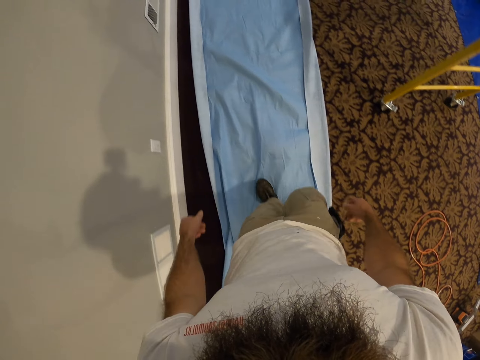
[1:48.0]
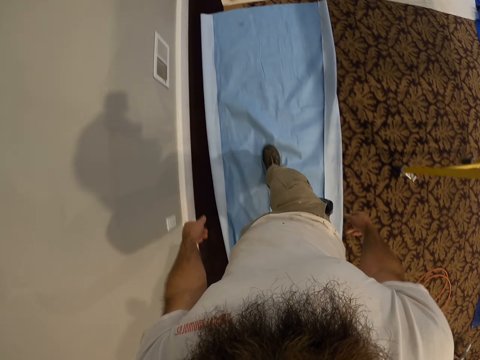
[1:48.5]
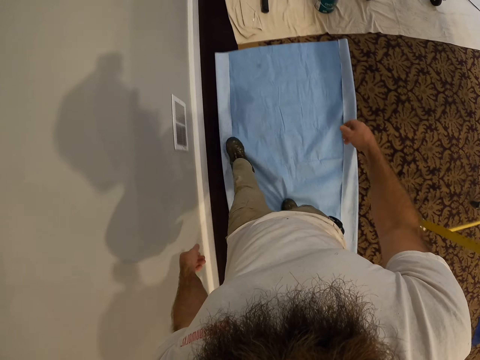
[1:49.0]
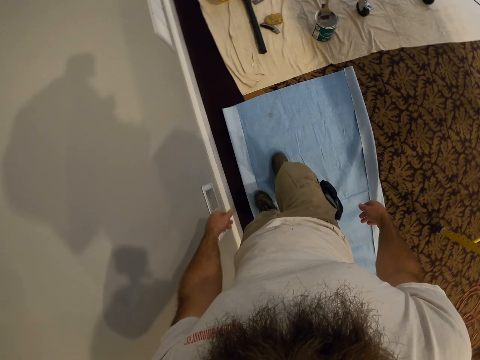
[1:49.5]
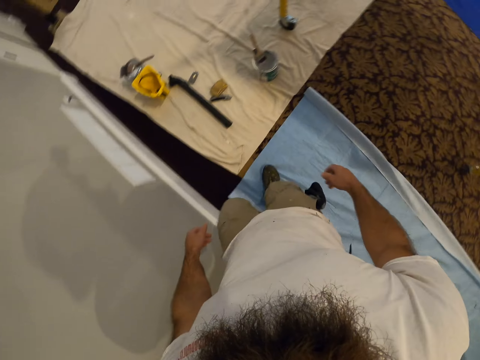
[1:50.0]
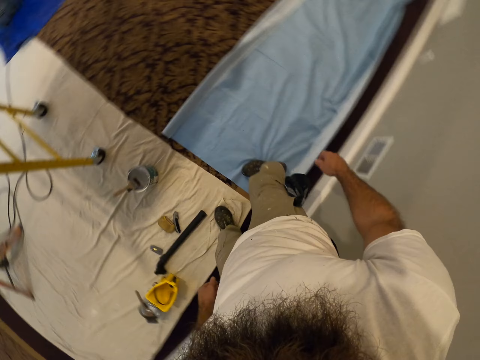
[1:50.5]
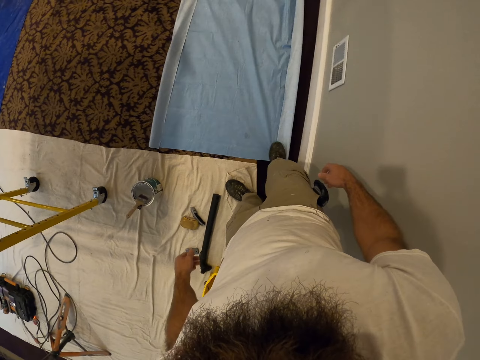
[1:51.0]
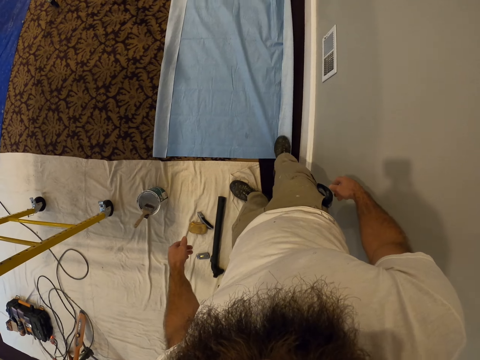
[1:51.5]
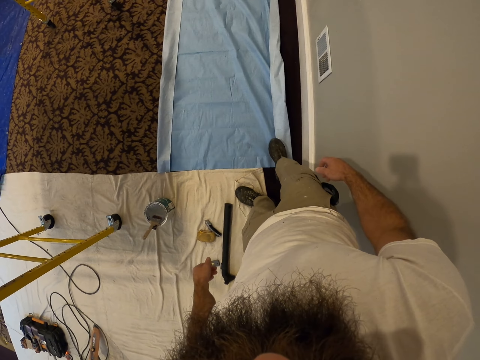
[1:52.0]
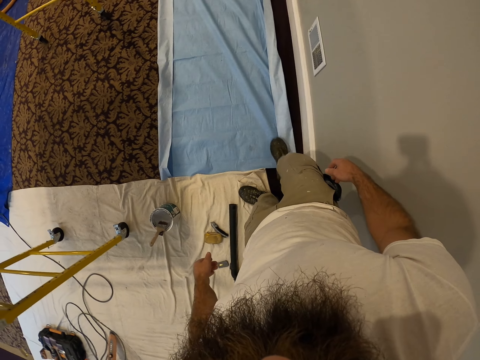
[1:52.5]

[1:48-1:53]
The camera wearer arranges the dust sheet on the floor with his right leg.

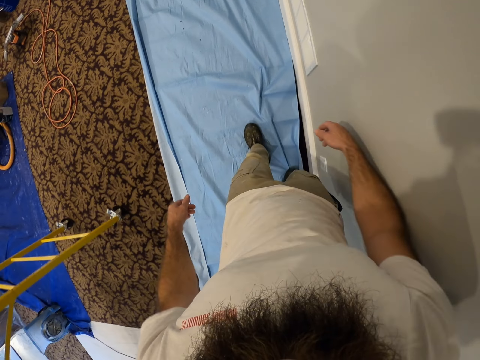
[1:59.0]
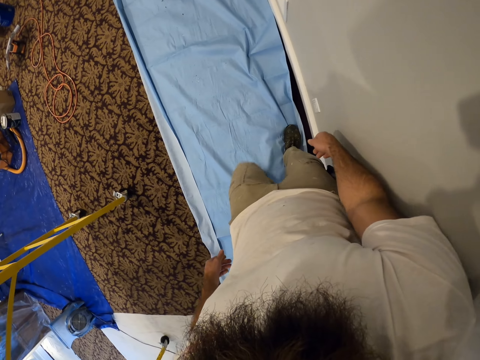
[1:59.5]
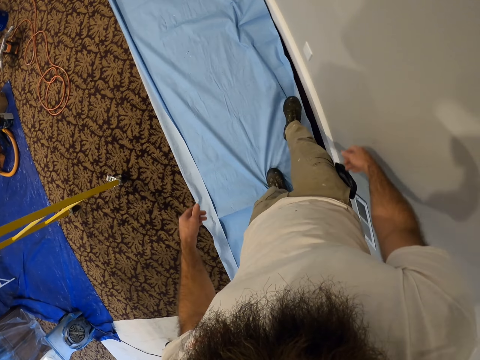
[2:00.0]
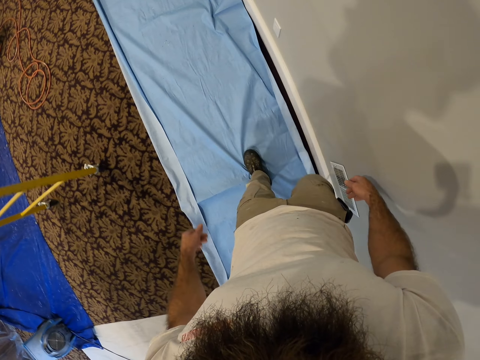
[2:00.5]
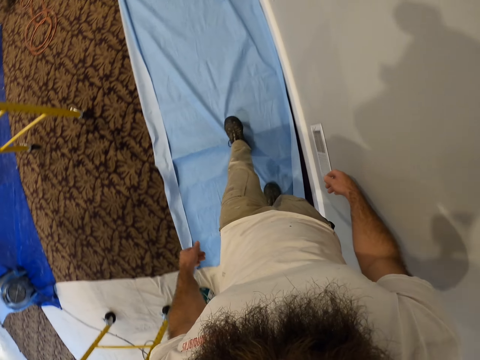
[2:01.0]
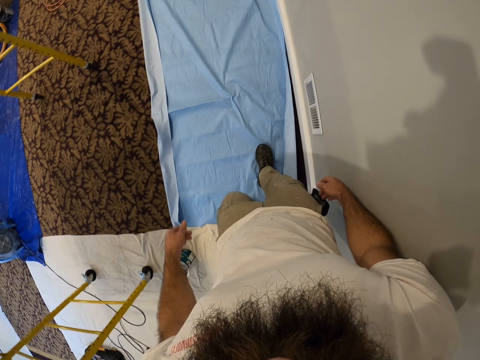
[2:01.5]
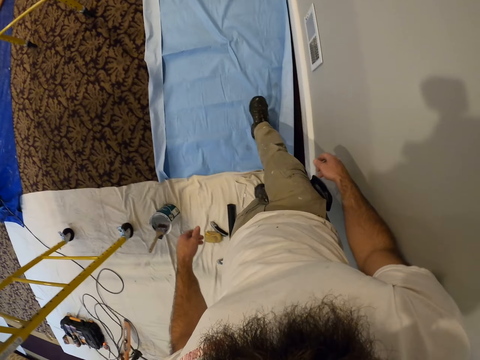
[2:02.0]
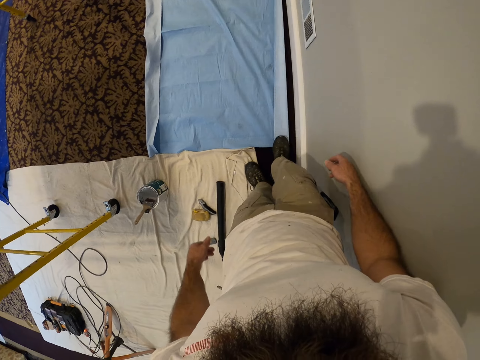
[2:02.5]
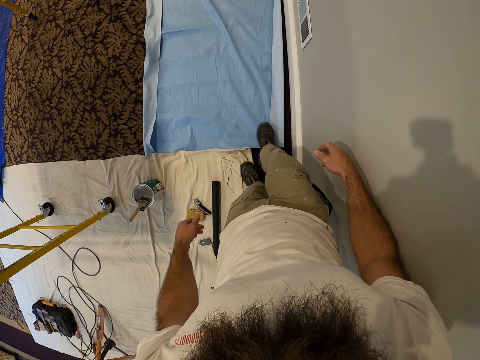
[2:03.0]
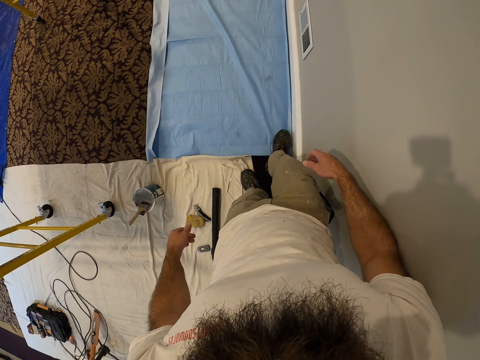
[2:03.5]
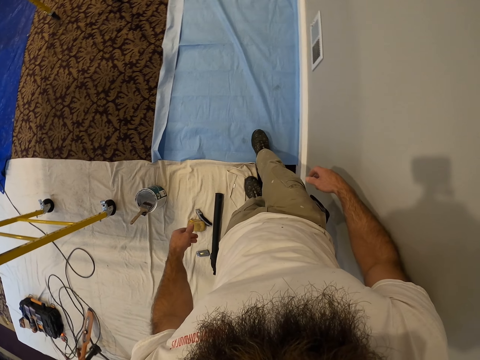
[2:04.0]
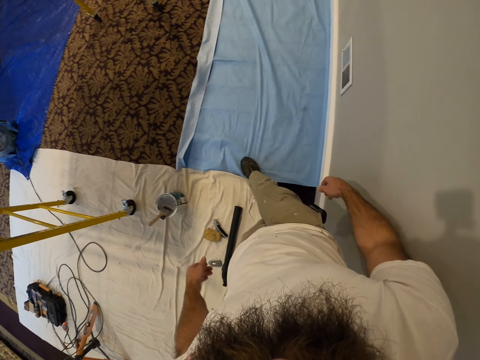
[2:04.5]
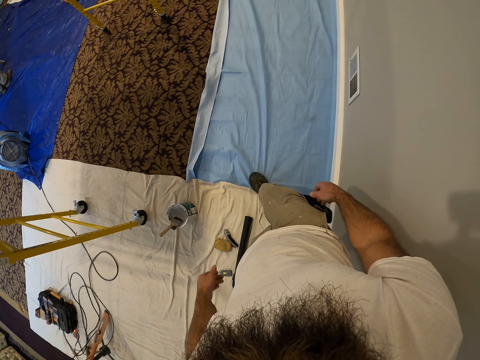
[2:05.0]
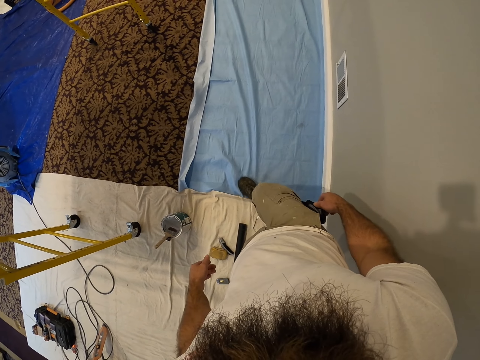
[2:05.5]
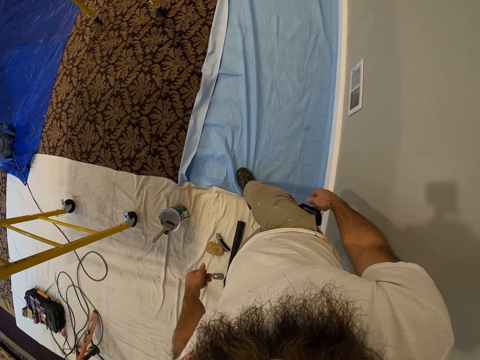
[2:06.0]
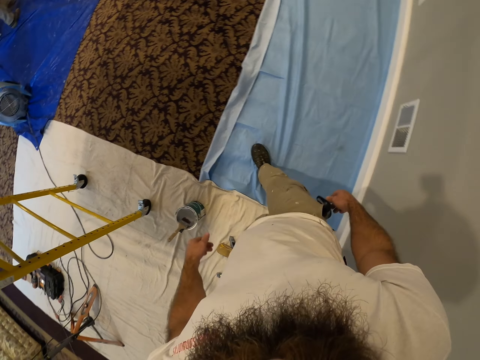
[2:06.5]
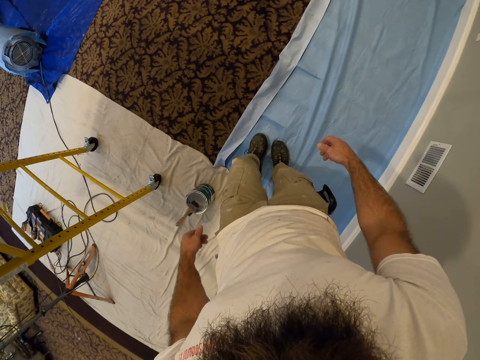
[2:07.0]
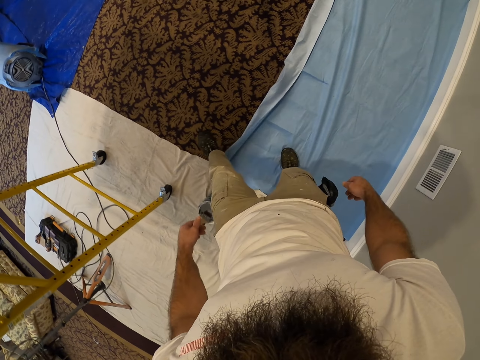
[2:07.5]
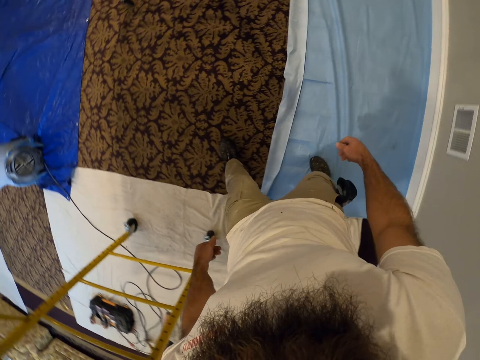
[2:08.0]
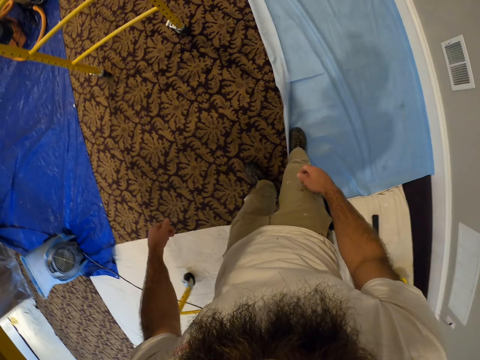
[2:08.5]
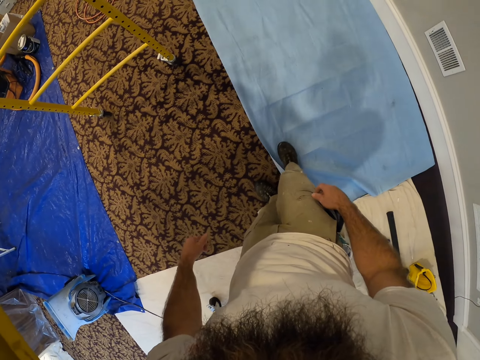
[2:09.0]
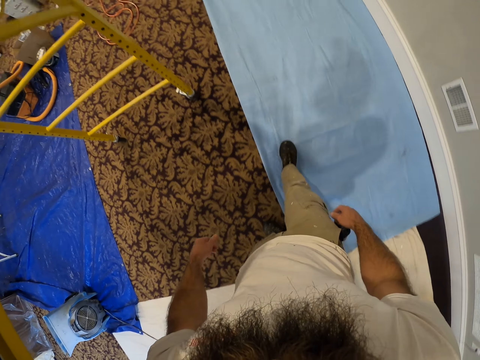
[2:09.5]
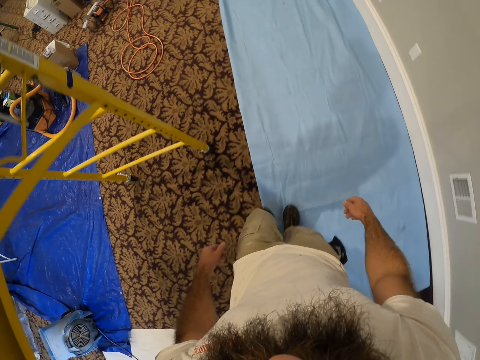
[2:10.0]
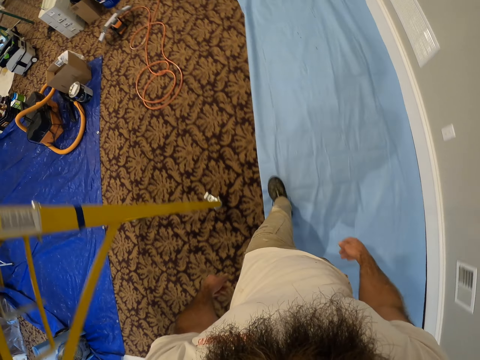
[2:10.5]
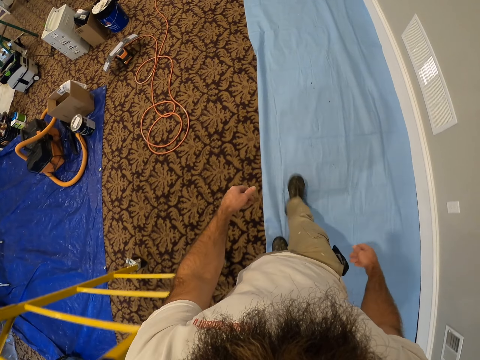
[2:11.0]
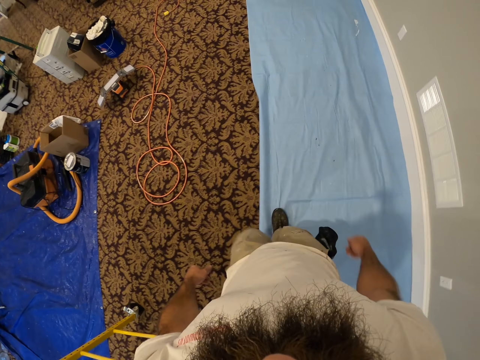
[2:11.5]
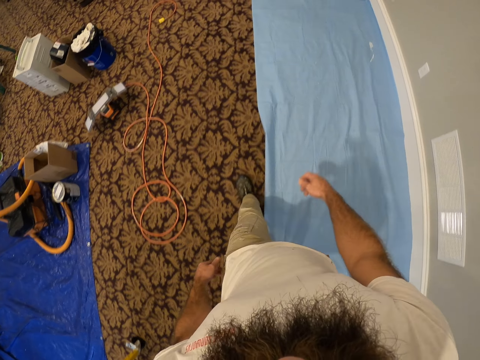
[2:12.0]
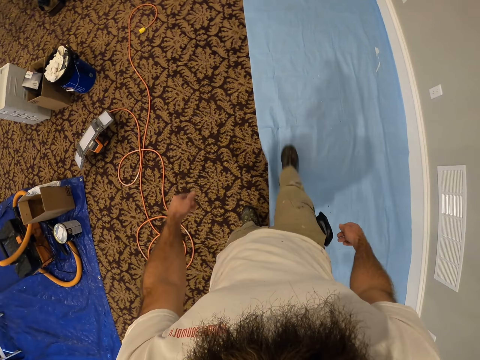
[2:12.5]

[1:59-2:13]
The camera wearer walks around. They stretch the piece of cloth with the right leg. They stretch the piece of cloth with the left leg. They walk around.

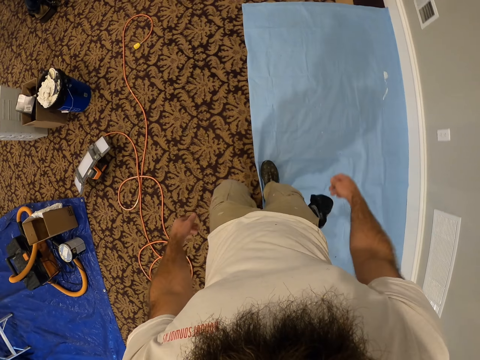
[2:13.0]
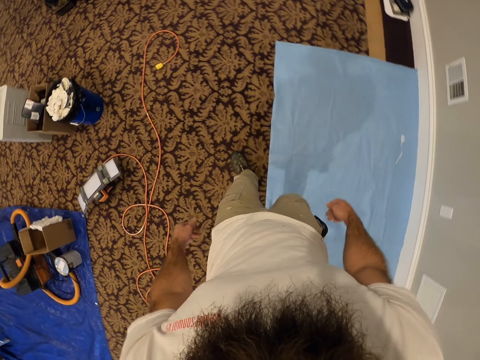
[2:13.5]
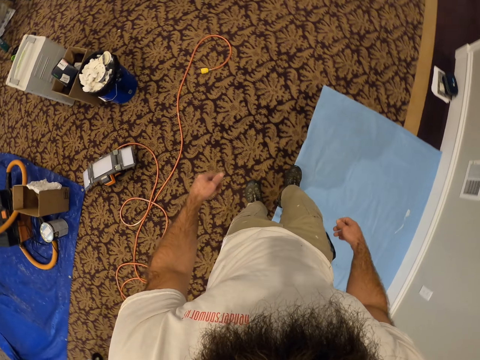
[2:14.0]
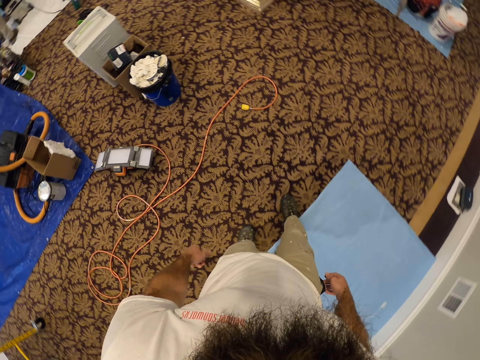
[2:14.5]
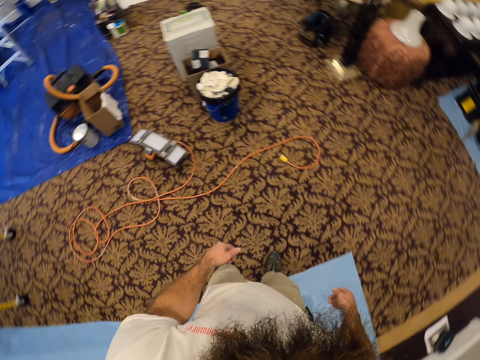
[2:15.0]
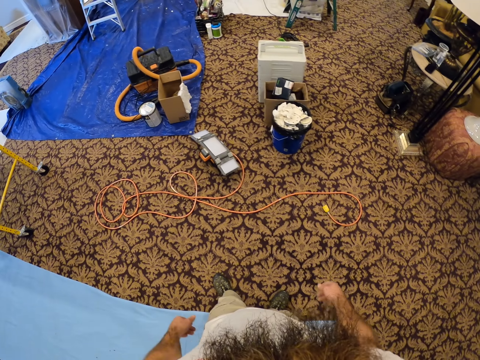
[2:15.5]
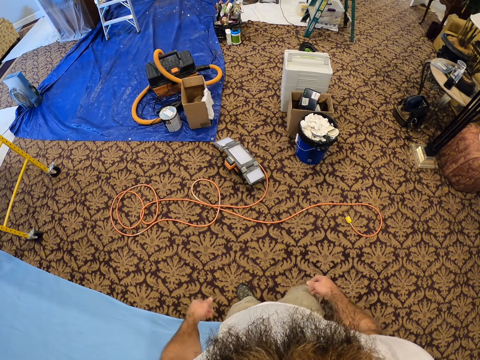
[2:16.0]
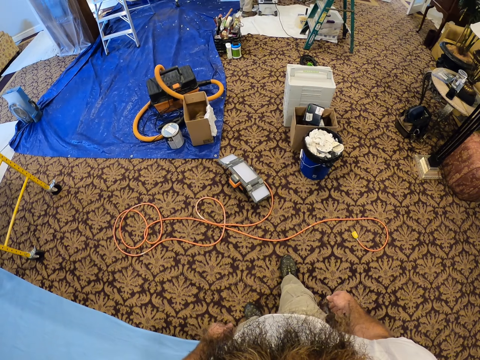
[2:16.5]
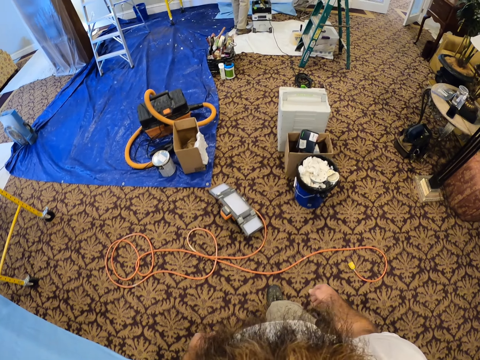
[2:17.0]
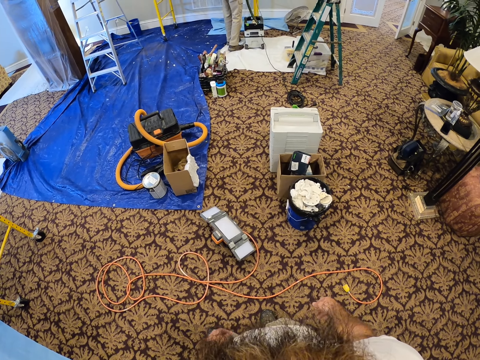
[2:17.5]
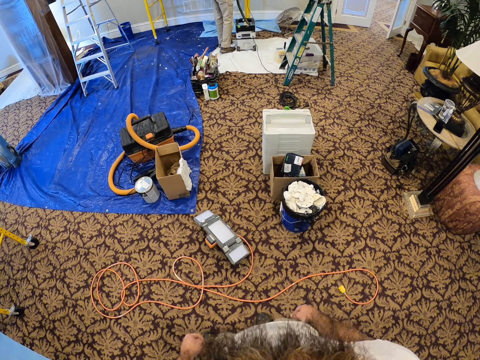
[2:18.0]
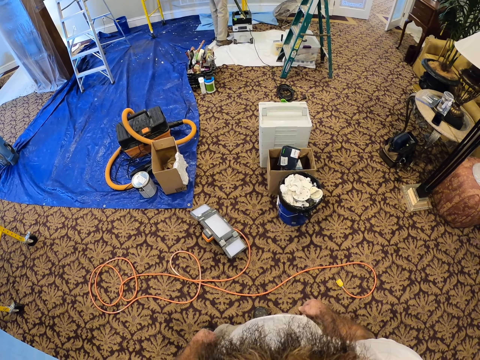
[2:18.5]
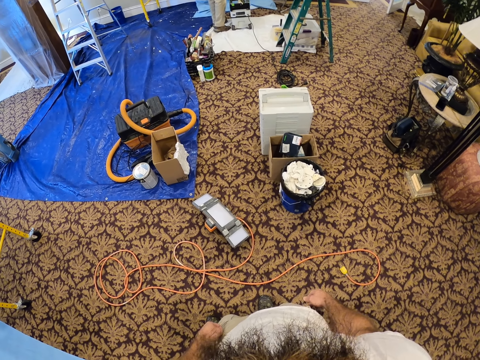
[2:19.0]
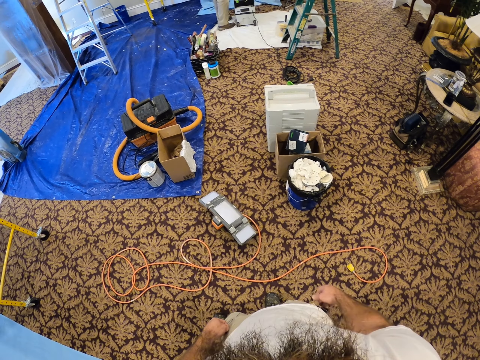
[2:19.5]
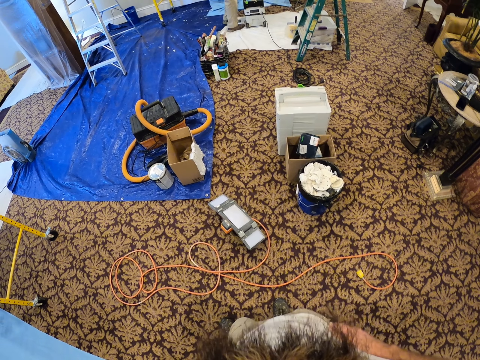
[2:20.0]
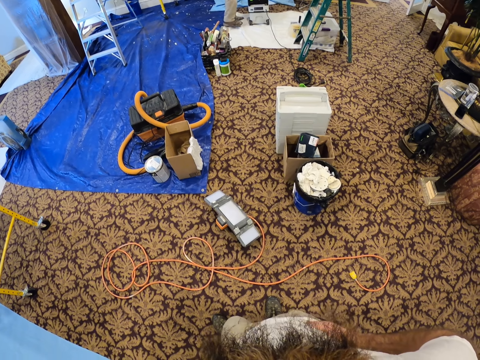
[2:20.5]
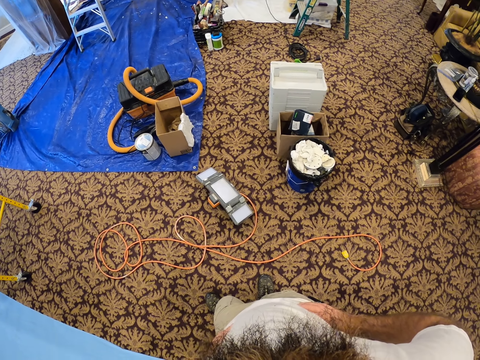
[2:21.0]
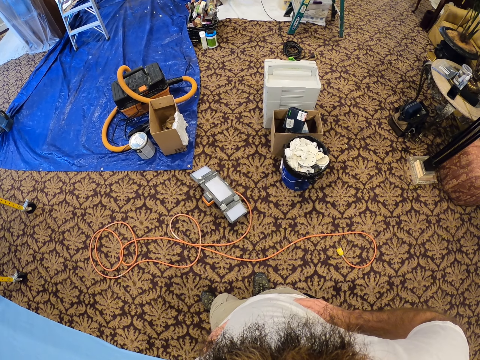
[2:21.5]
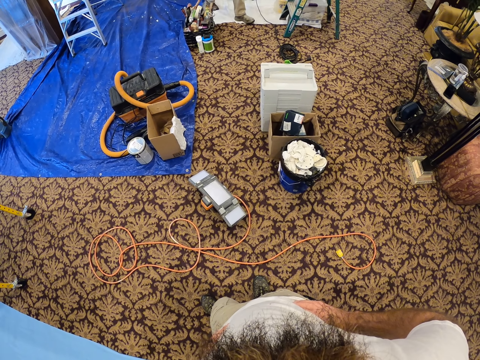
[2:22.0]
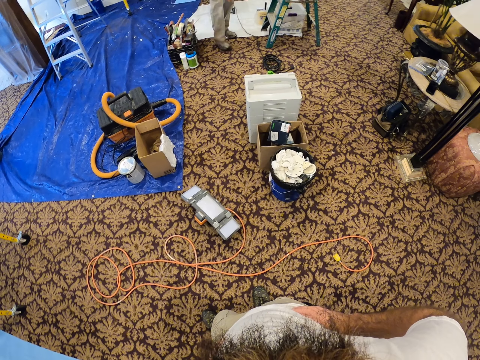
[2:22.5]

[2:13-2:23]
The camera wearer places his hands on his waist.
